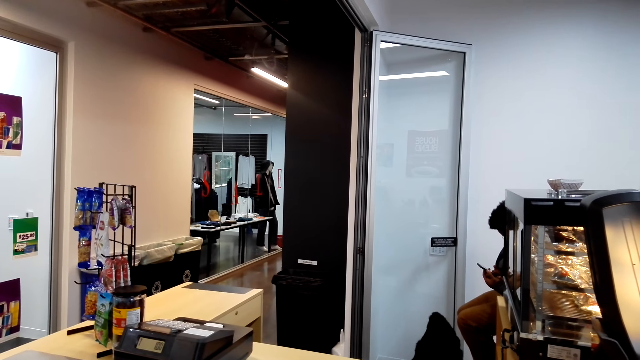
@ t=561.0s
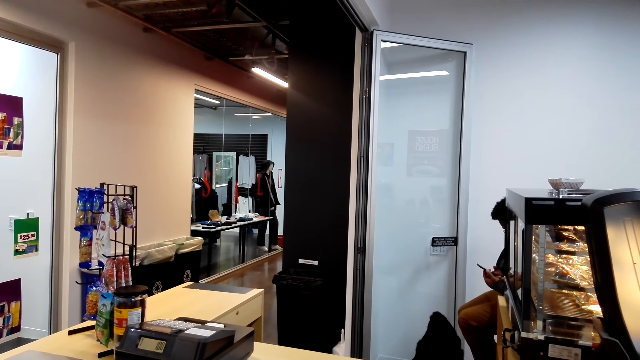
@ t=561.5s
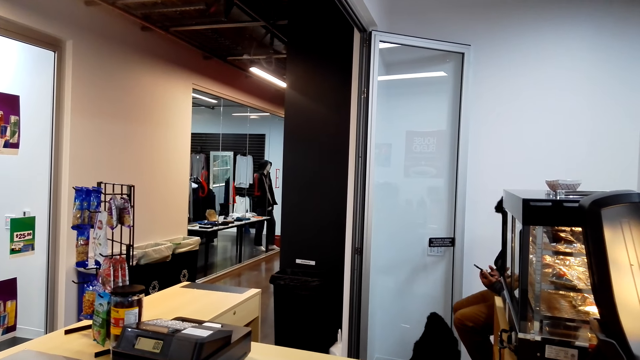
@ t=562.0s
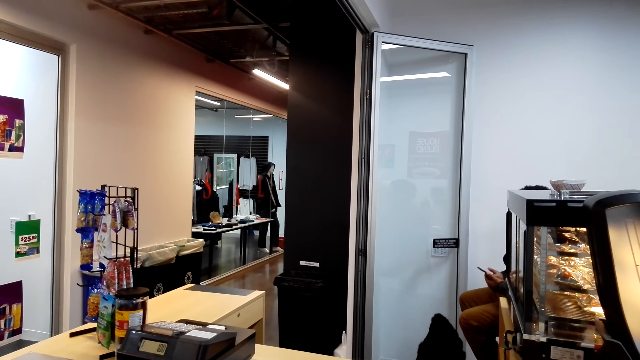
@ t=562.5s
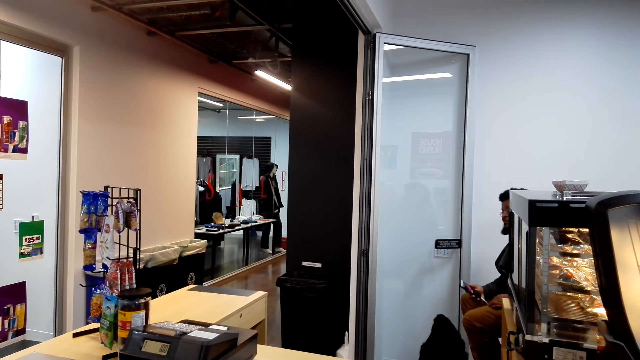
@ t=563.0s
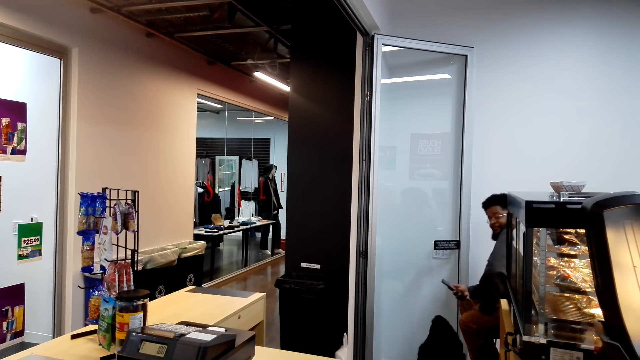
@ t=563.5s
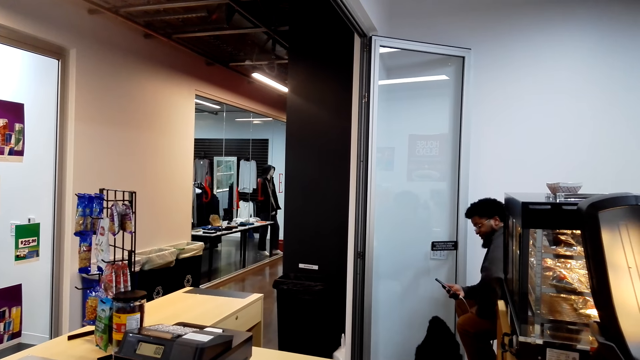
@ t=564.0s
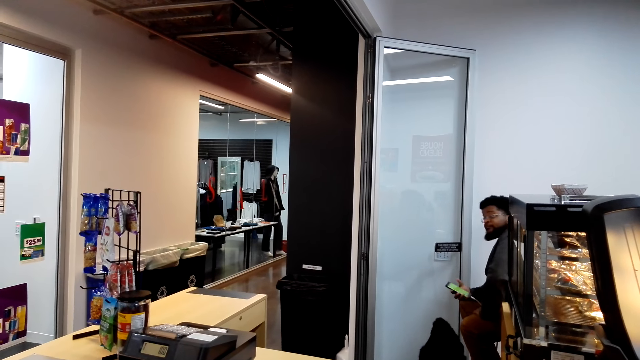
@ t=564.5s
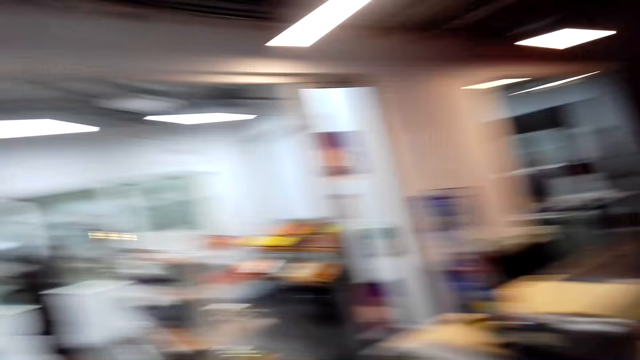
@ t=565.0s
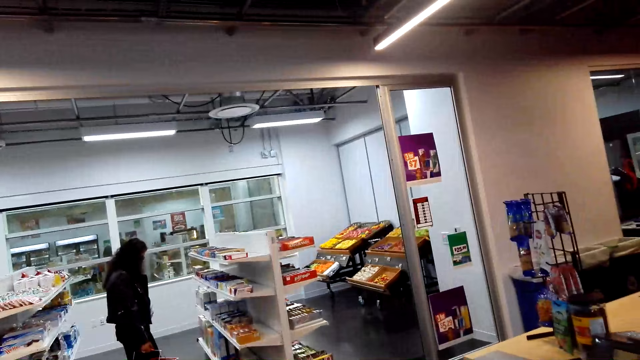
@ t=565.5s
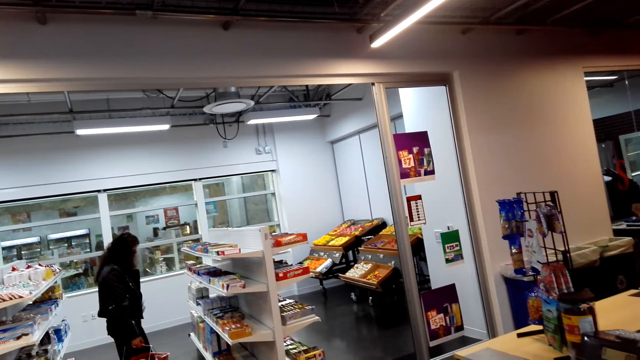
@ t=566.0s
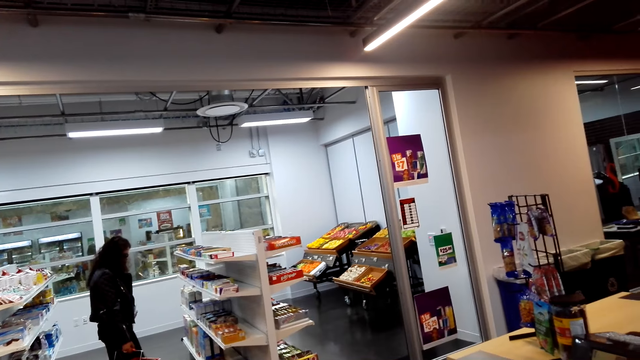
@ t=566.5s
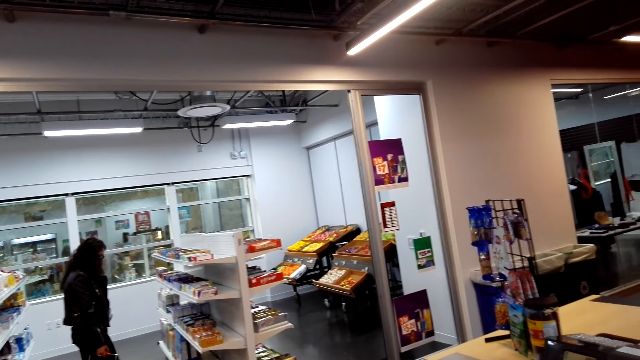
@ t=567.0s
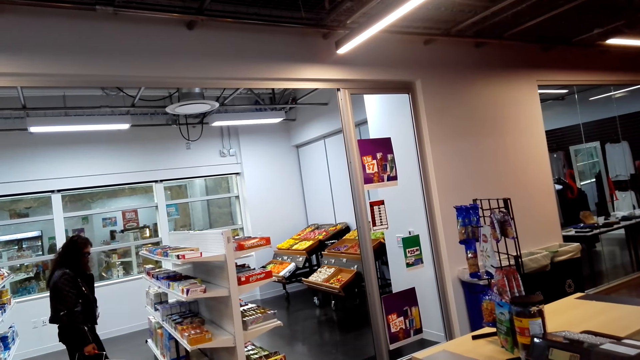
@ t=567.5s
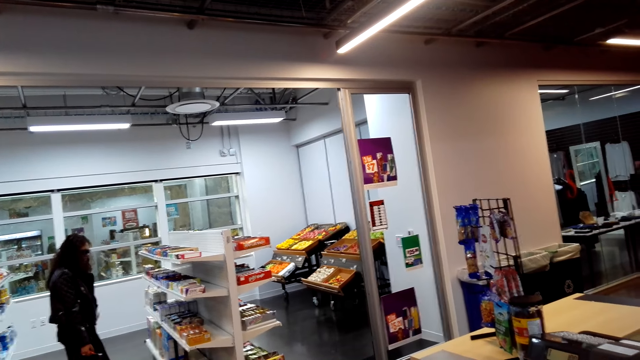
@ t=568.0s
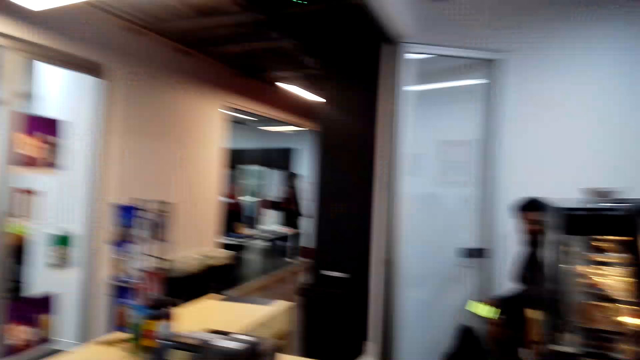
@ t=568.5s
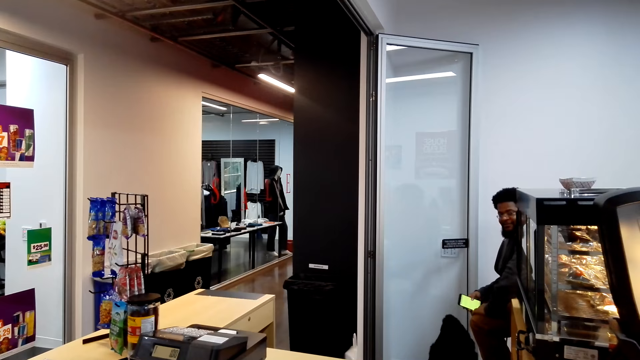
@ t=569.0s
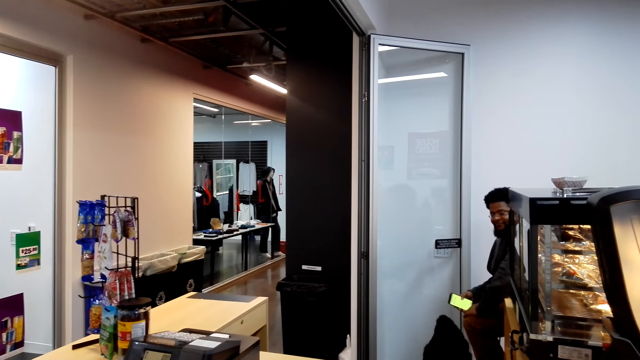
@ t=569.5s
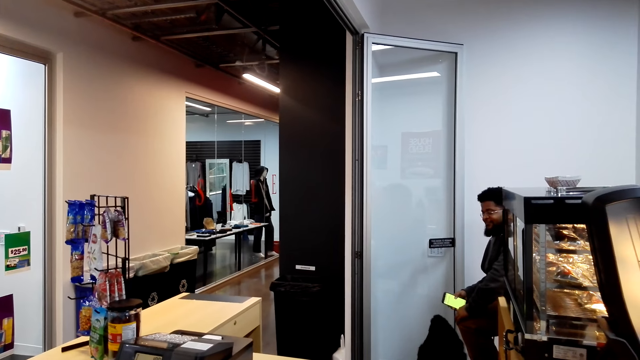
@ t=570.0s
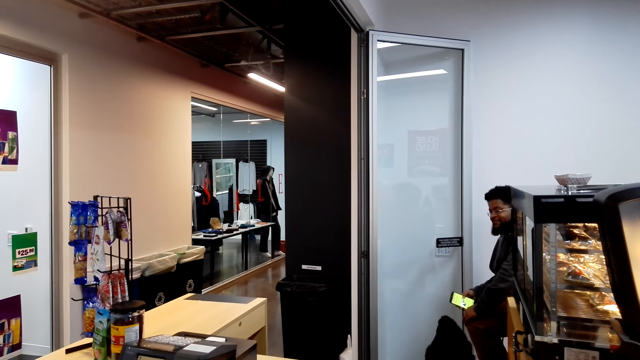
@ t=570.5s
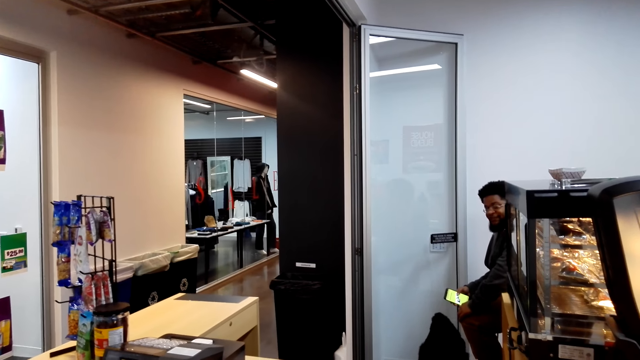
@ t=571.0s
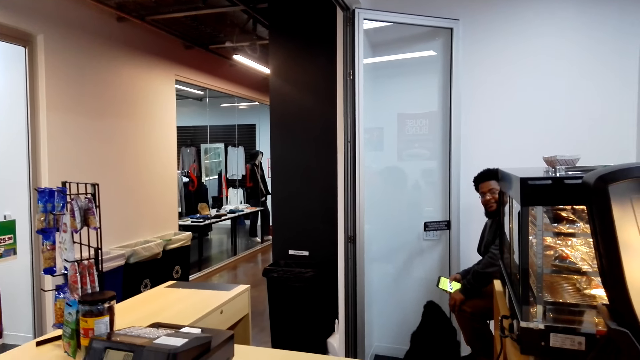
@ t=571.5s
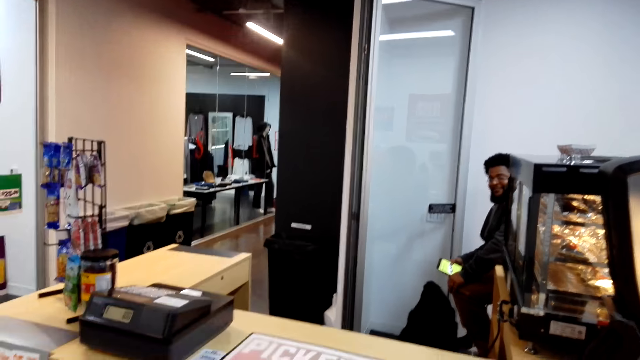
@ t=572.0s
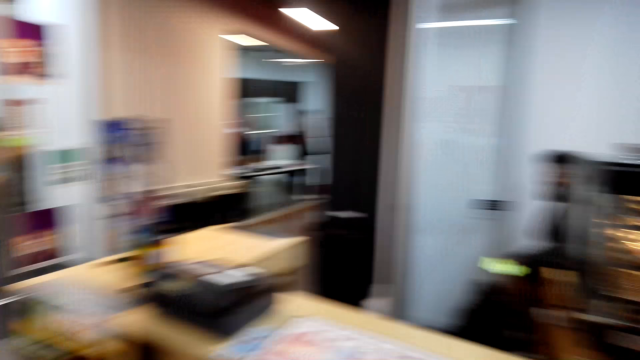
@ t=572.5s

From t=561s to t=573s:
The camera wearer dialogues to the cashier.

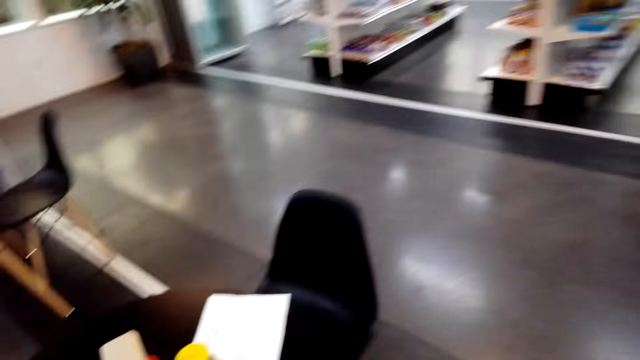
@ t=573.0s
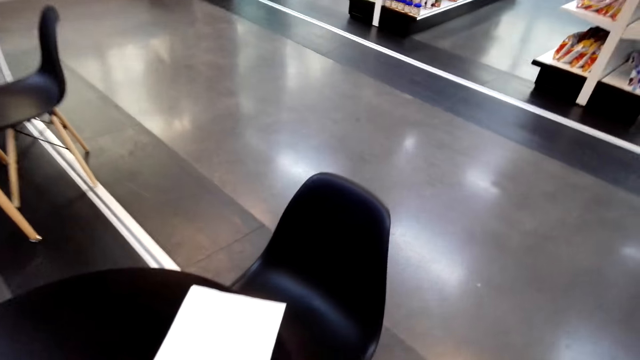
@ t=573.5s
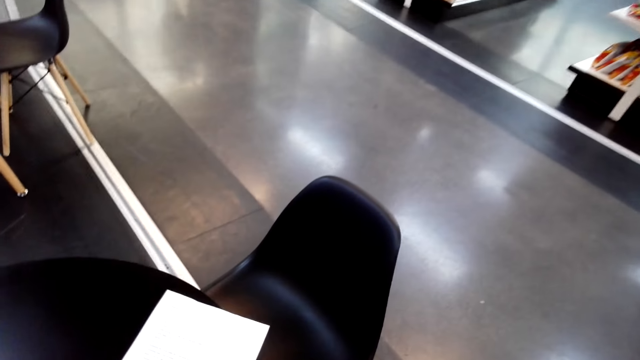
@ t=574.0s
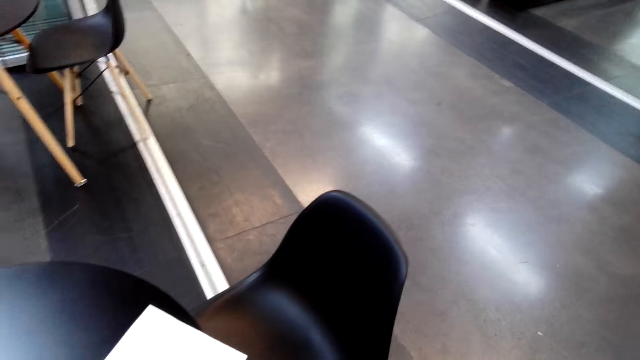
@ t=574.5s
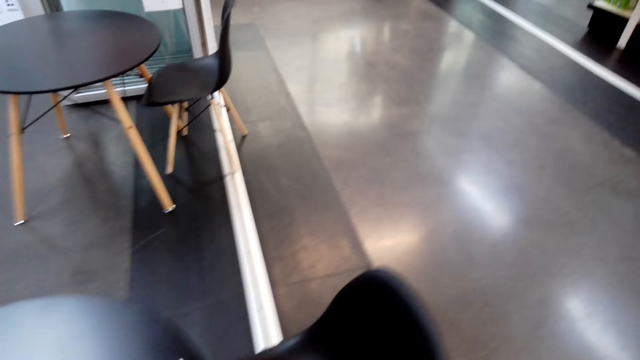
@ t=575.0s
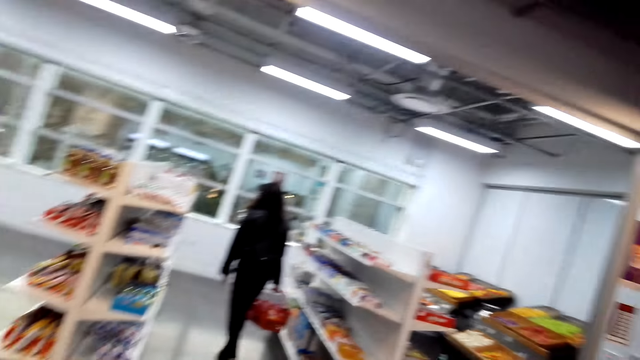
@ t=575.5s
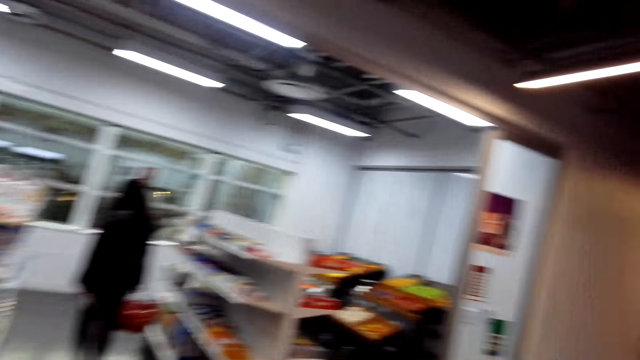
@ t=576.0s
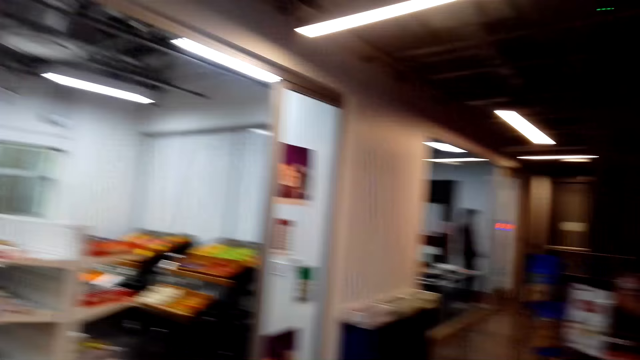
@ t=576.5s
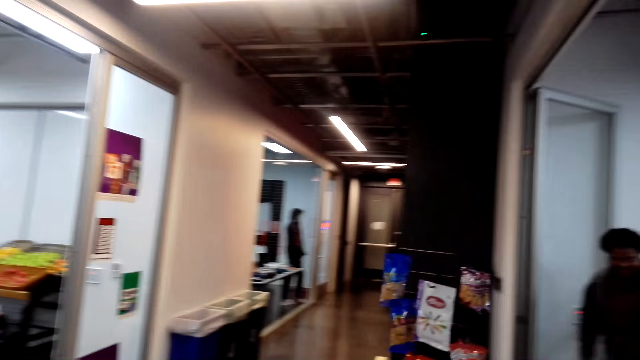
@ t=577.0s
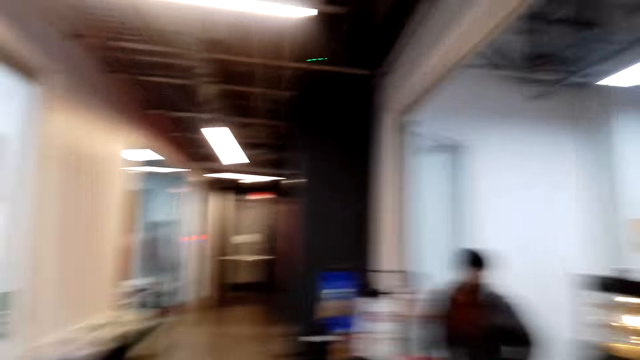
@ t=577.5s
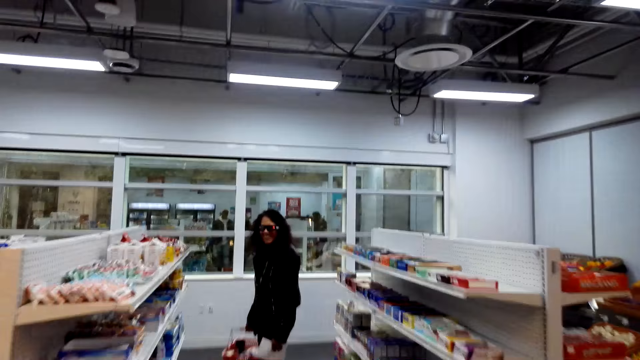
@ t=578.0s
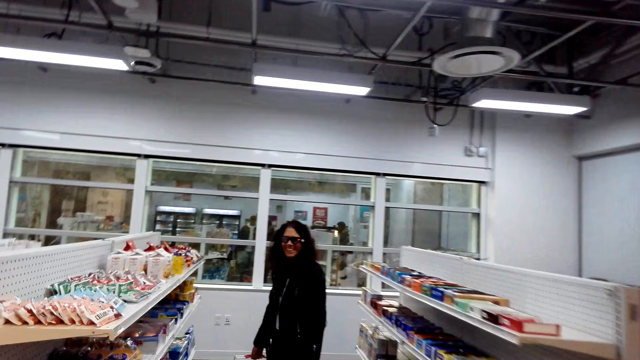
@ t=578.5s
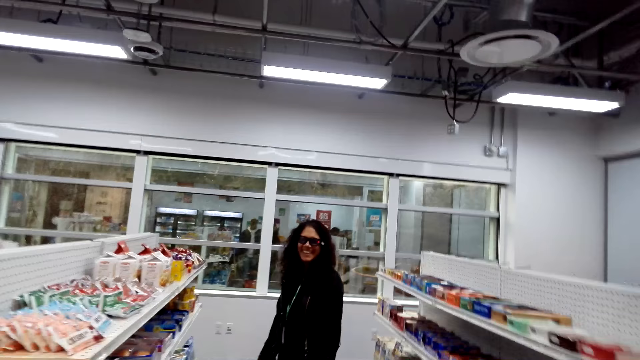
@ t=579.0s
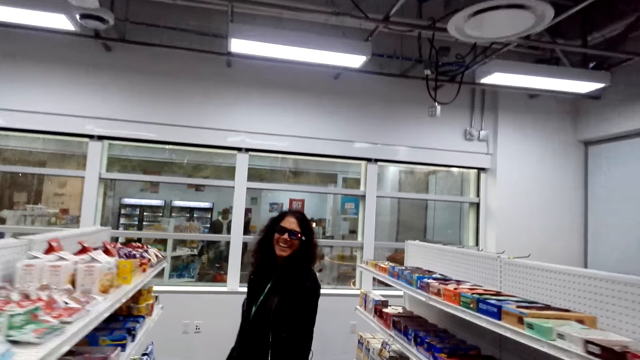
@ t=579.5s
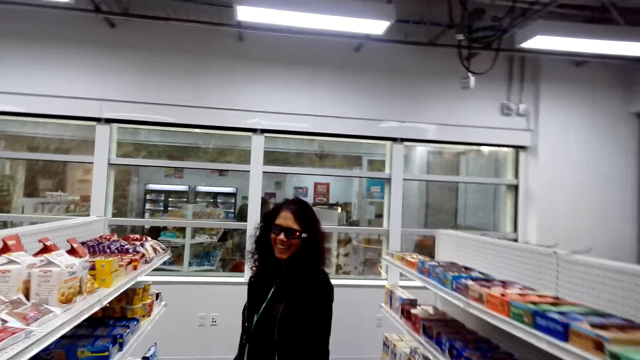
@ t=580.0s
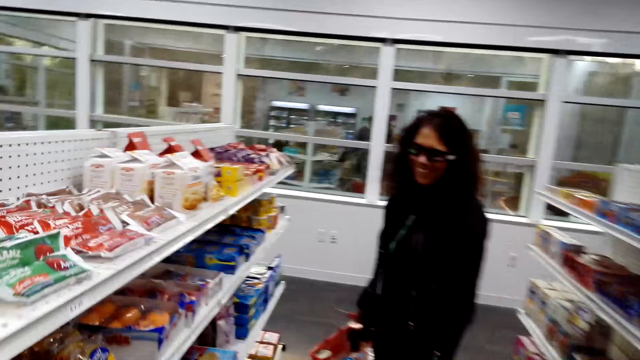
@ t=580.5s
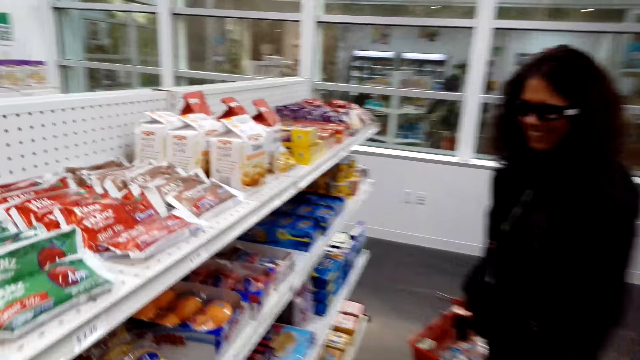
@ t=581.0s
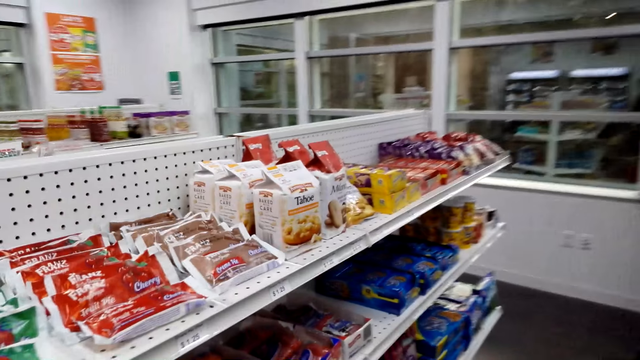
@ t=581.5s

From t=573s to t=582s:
The camera wearer walks around the supermarket.
